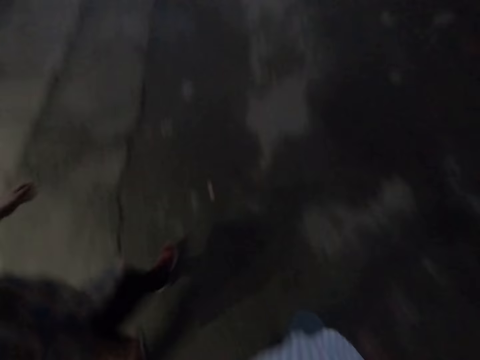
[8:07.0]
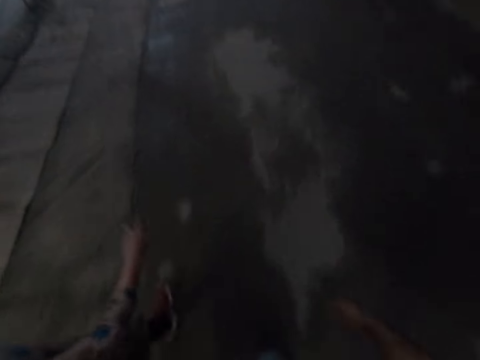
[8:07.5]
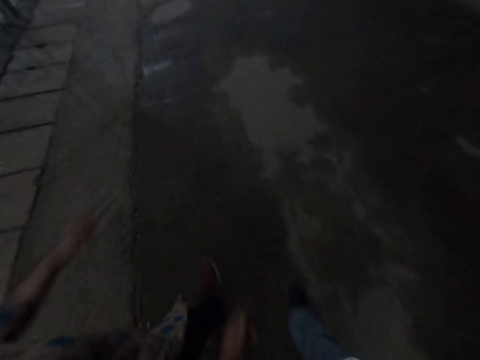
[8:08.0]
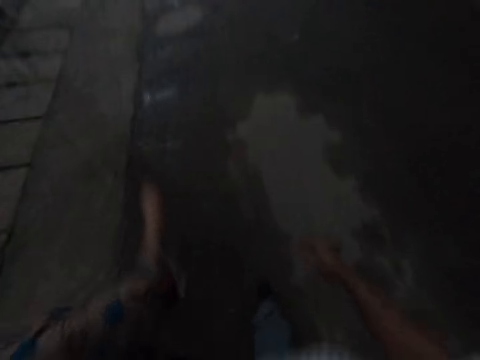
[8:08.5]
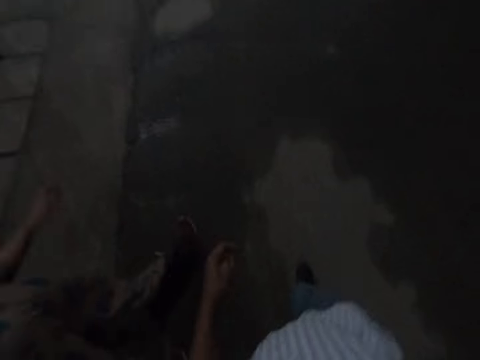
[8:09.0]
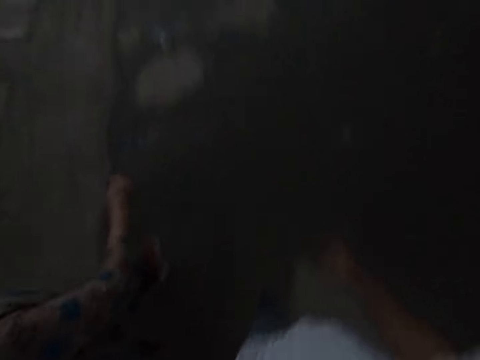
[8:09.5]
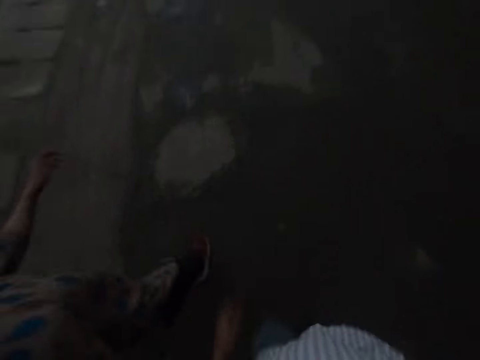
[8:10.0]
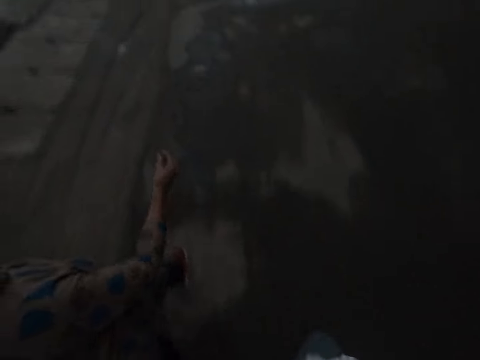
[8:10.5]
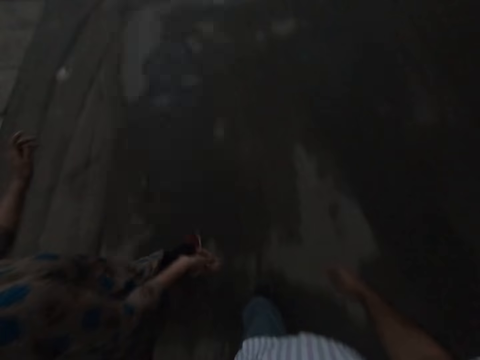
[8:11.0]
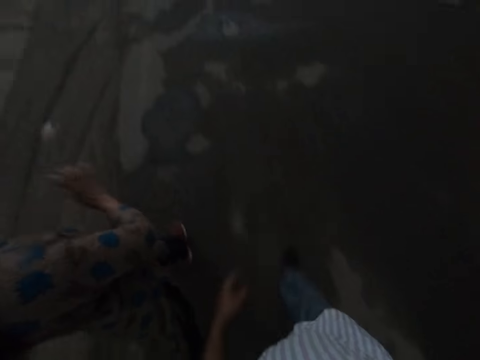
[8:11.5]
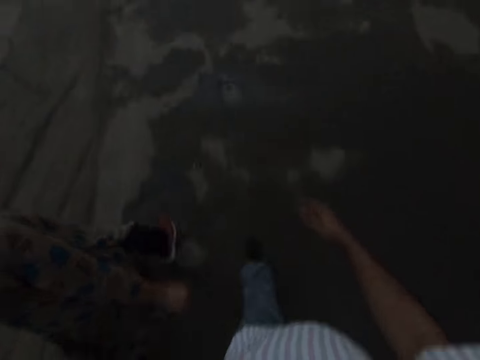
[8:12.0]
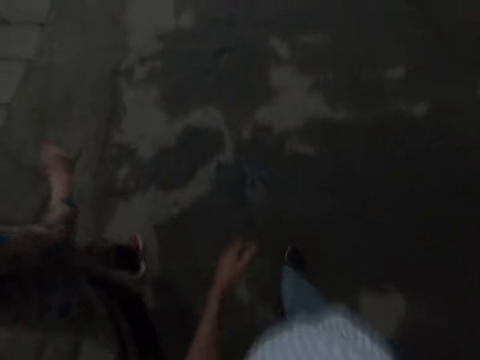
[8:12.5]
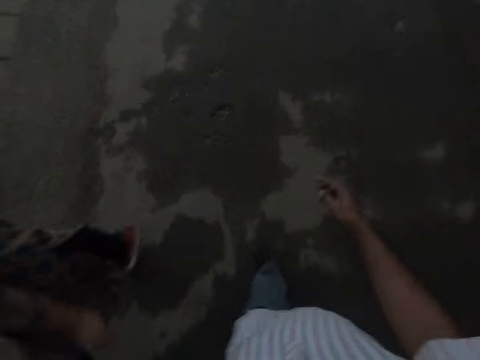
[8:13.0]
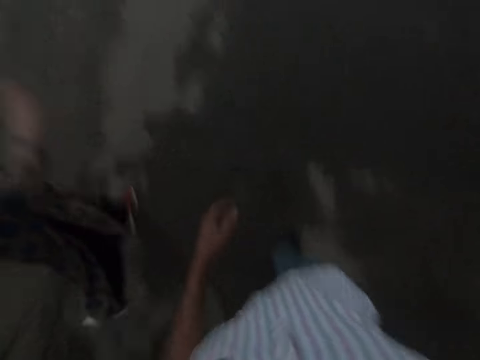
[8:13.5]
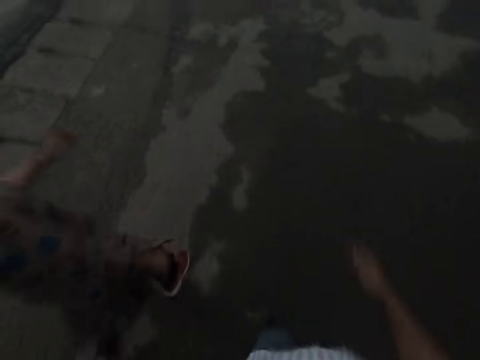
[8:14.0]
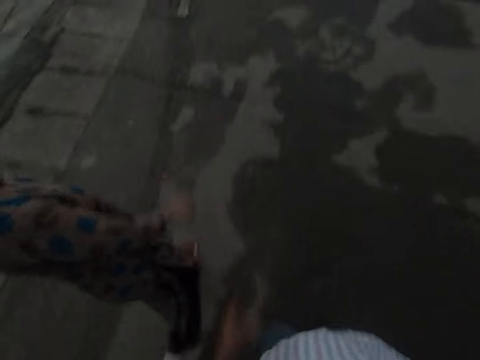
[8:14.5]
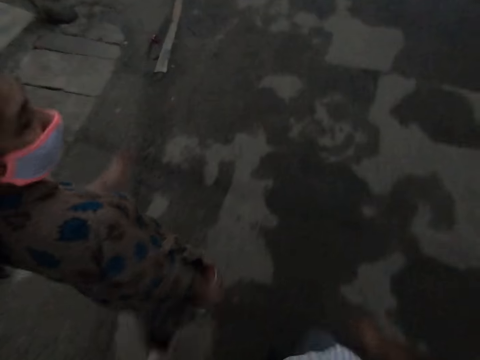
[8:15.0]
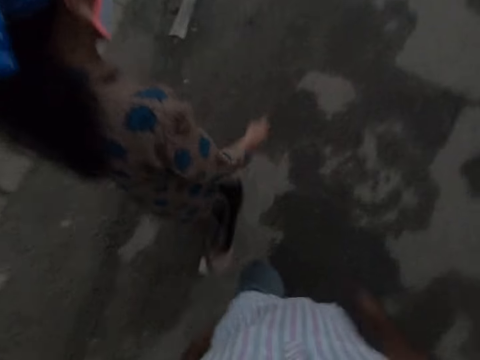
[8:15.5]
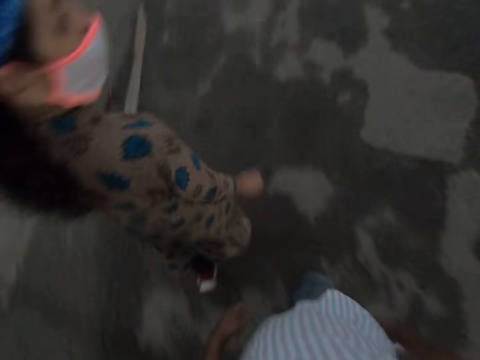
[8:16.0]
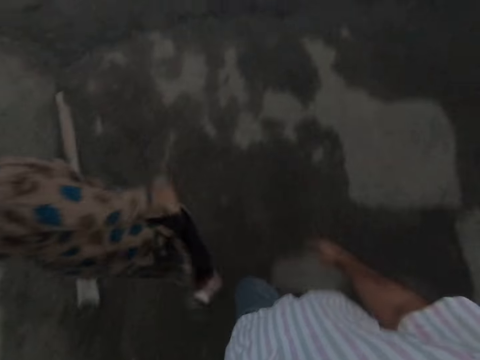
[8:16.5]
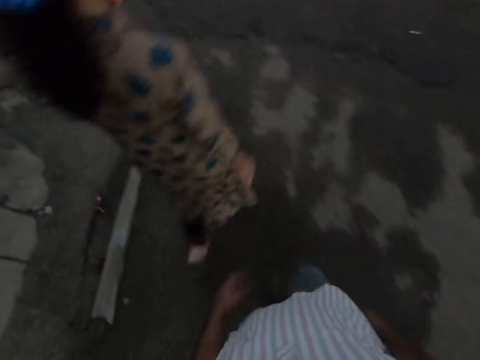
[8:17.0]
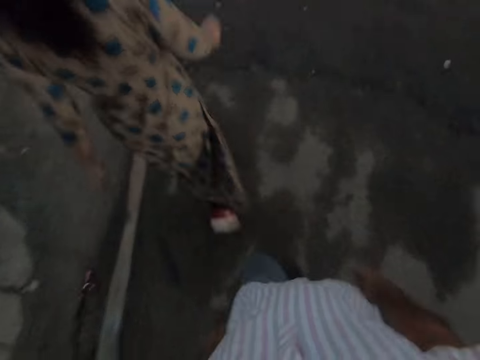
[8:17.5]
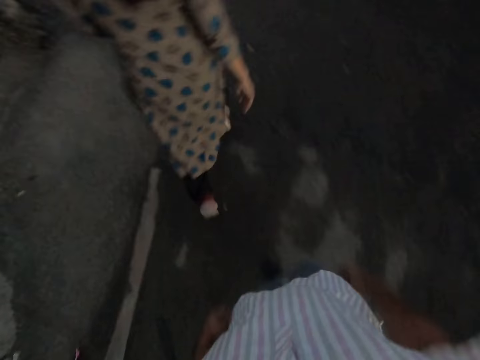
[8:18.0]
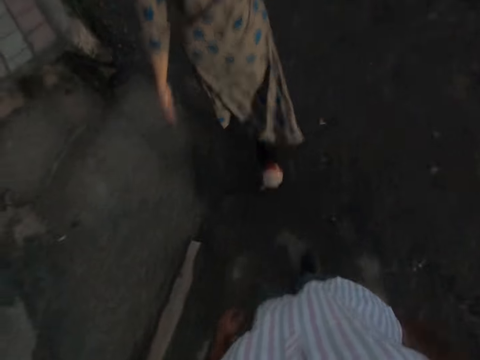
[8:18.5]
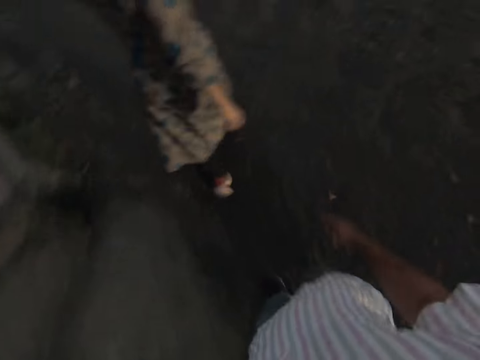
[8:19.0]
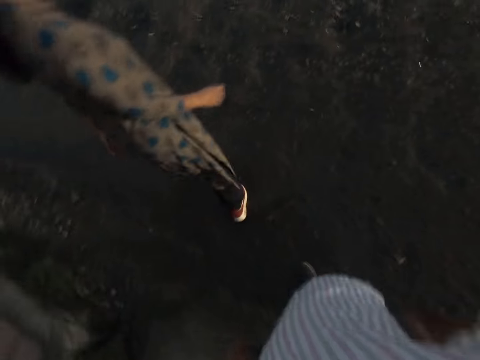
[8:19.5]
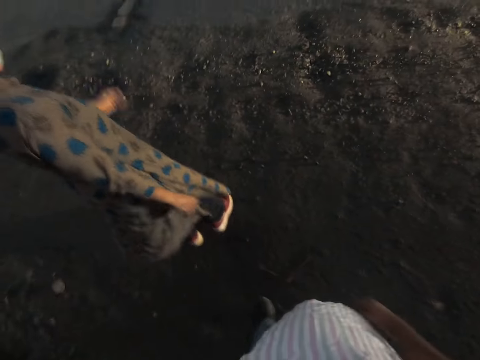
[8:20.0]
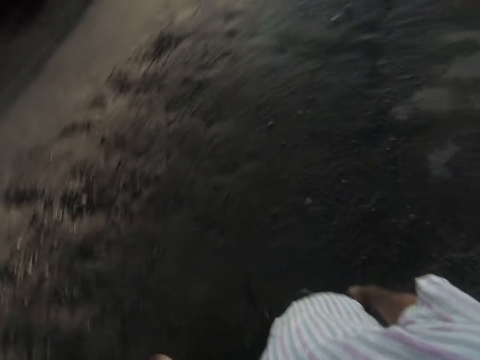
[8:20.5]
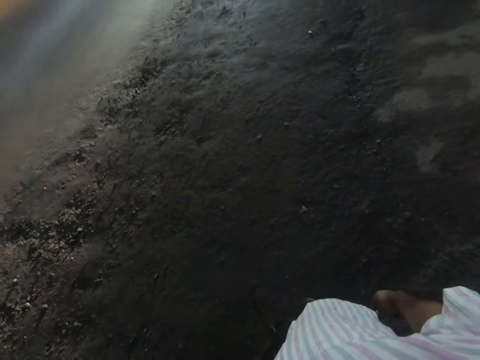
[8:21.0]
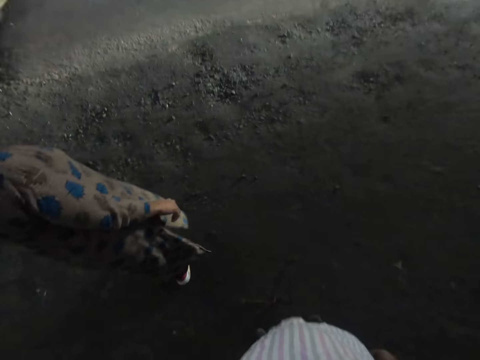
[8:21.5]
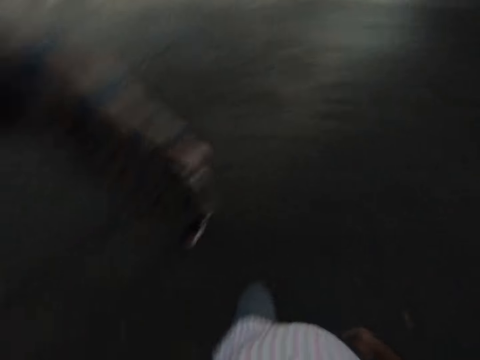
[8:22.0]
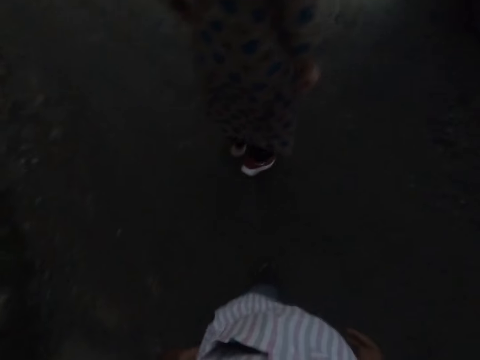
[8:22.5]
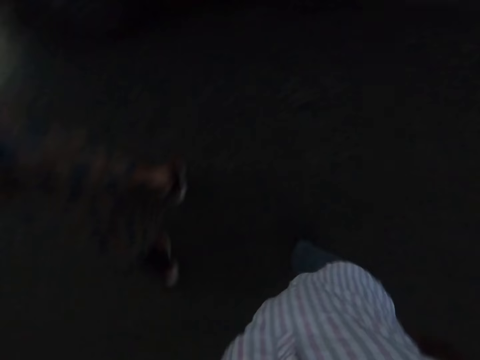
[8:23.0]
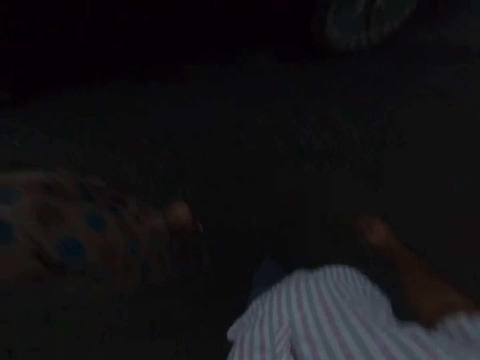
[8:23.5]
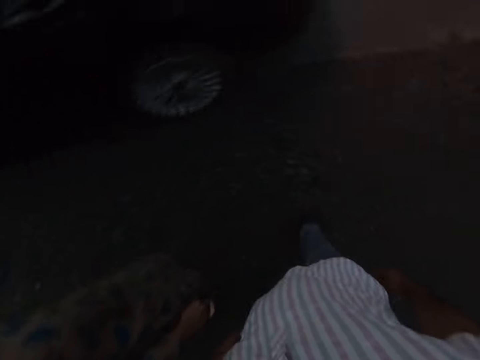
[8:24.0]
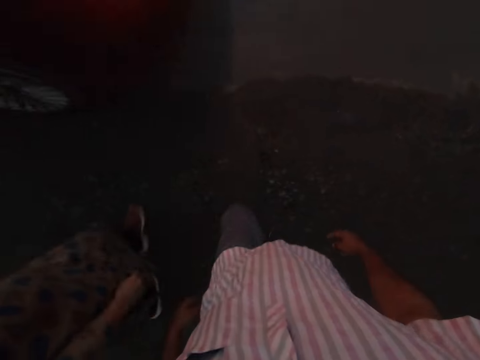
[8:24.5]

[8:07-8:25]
A lady looks at the camera wearer. The lady walks in front of the camera wearer. The camera wearer looks around the road. The lady stops at the road. The camera wearer stops beside the lady.

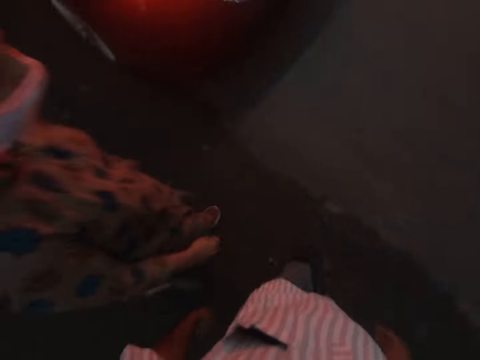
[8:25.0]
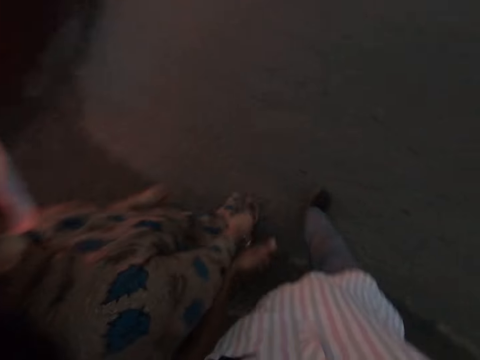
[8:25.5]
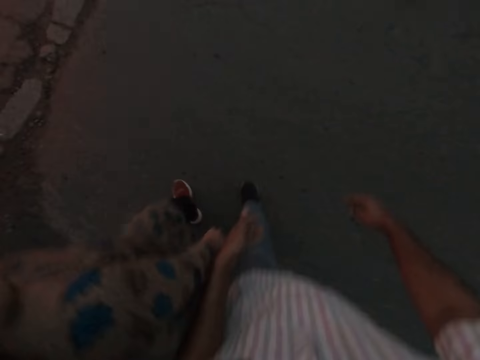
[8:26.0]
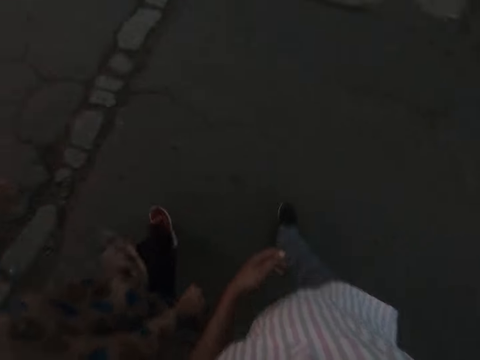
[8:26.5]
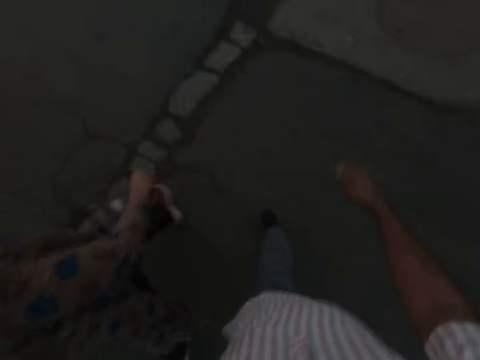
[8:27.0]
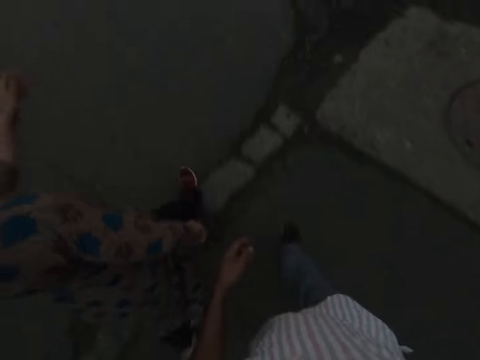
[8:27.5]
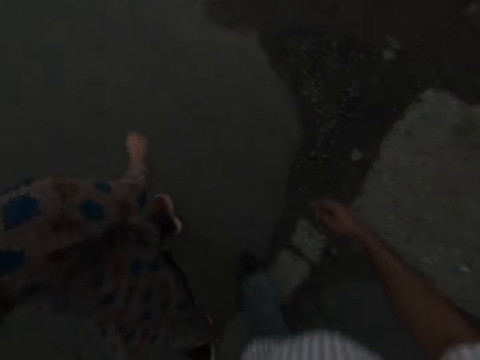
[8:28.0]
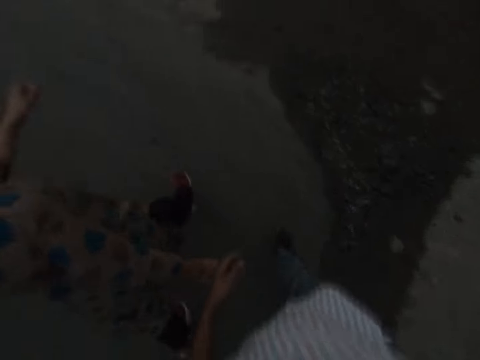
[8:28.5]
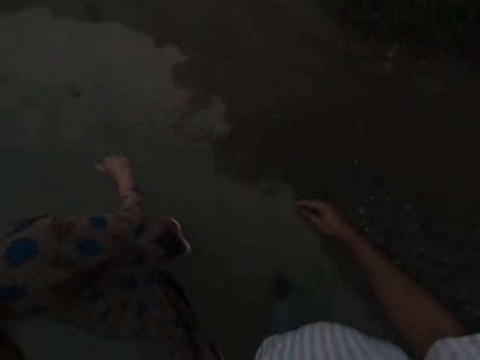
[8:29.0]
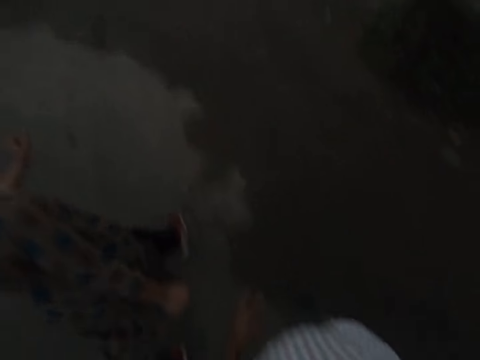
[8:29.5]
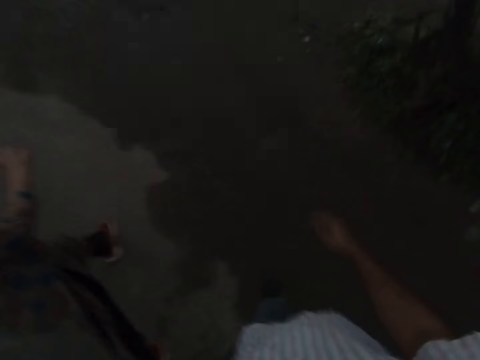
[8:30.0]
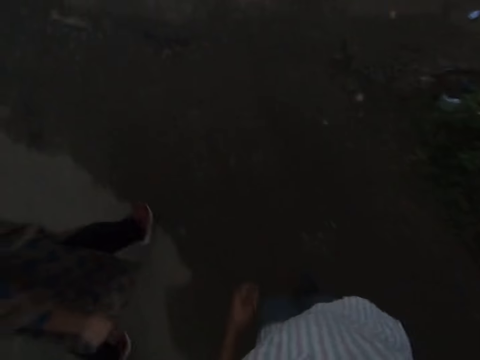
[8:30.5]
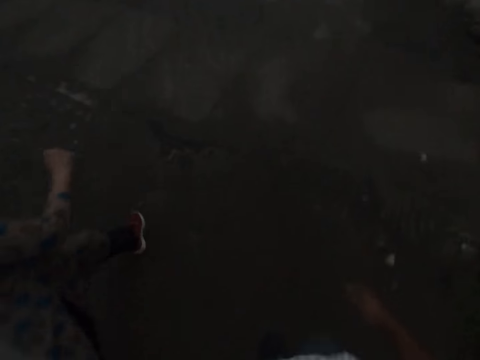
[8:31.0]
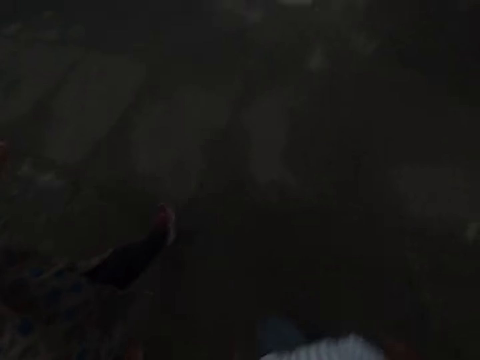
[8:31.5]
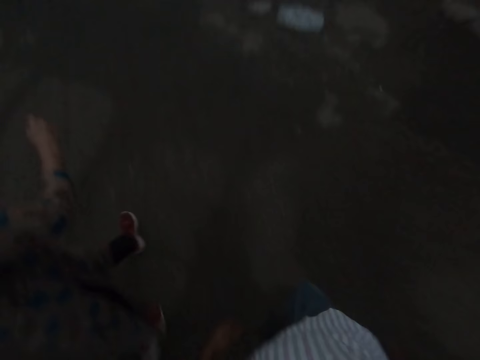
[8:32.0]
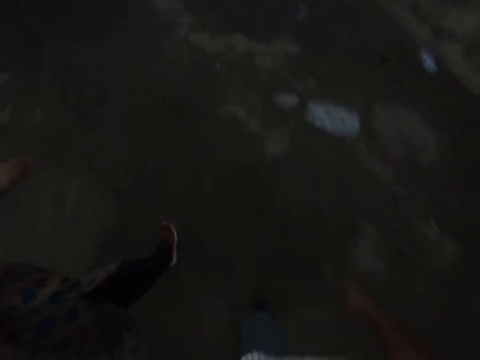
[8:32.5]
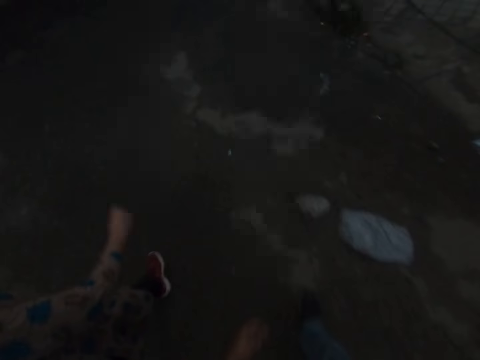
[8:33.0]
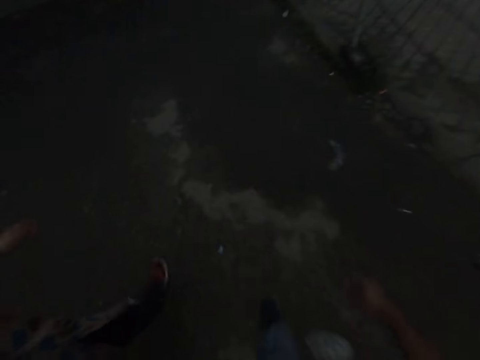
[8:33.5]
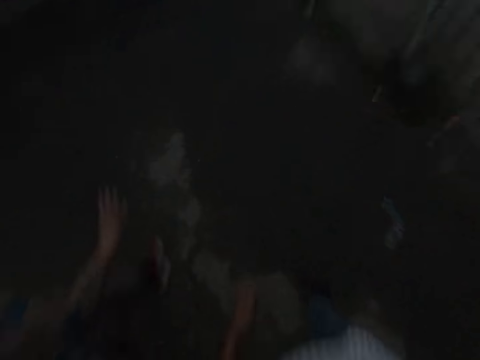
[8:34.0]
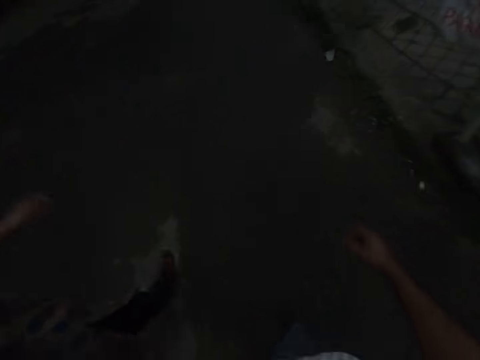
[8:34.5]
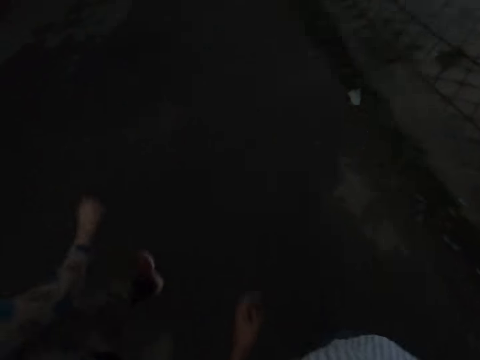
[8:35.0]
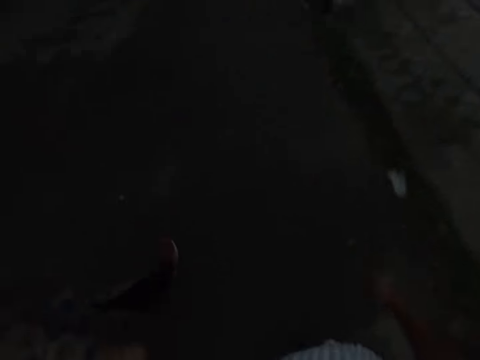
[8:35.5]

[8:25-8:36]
The camera wearer walks forward. A woman walks beside the camera wearer. The camera wearer speaks to the woman. The camera wearer and the woman cross the road. The woman speaks to the camera wearer. The camera wearer speaks to the woman. The woman speaks to the camera wearer.
